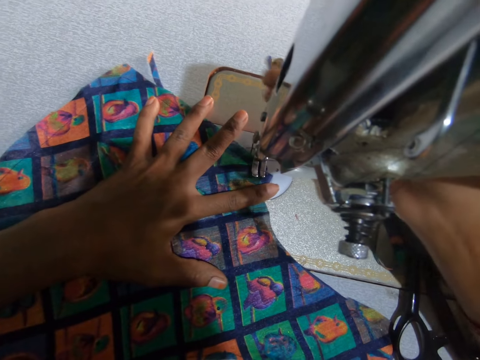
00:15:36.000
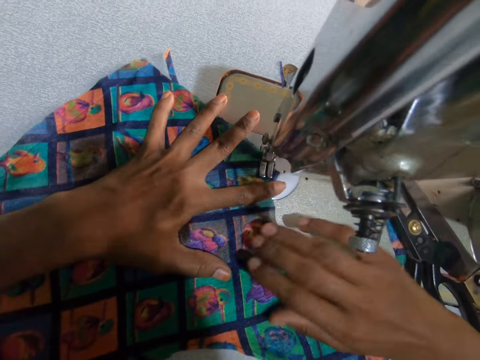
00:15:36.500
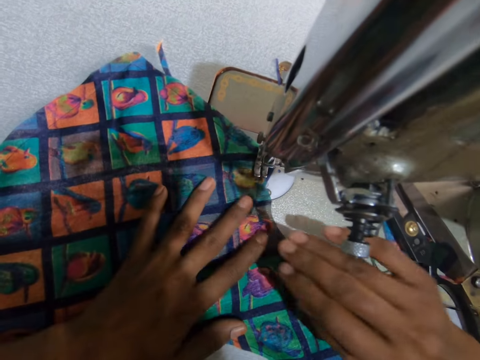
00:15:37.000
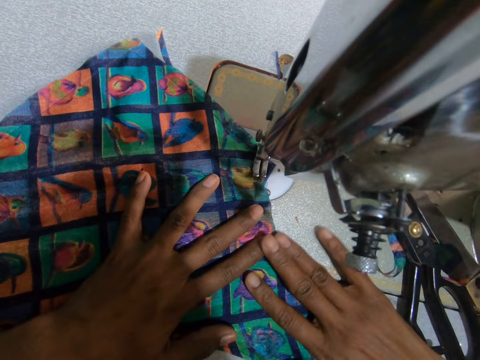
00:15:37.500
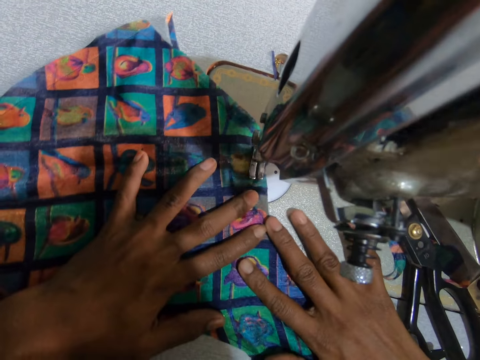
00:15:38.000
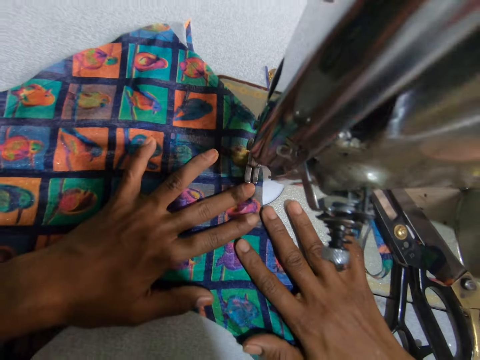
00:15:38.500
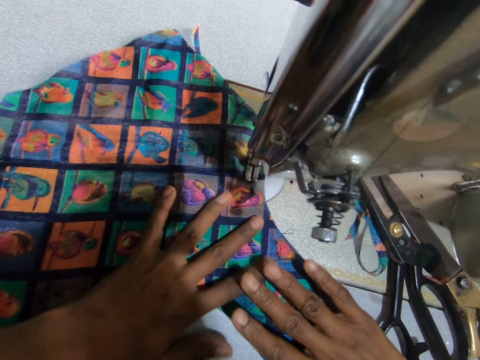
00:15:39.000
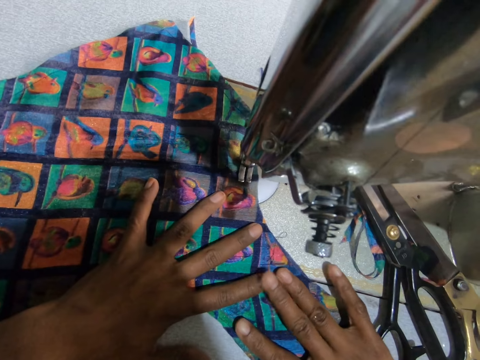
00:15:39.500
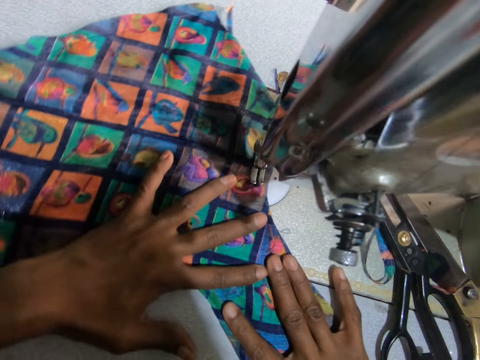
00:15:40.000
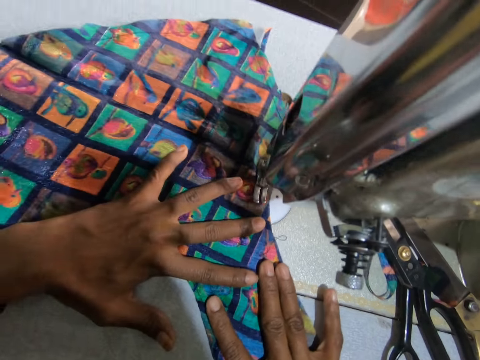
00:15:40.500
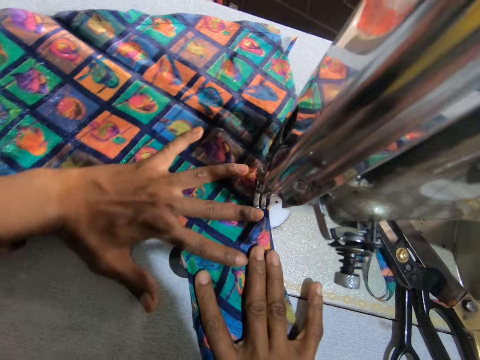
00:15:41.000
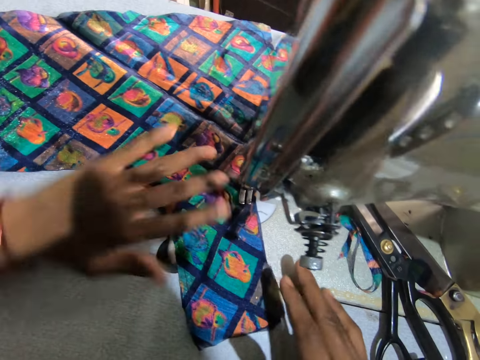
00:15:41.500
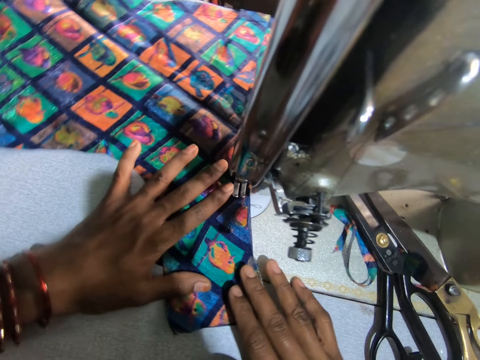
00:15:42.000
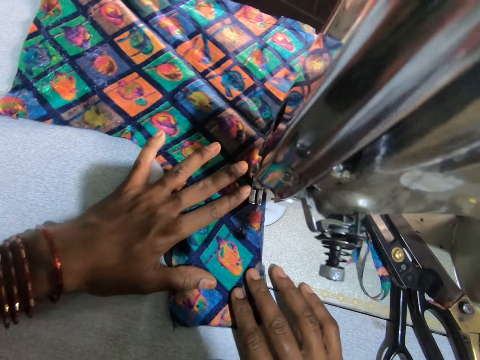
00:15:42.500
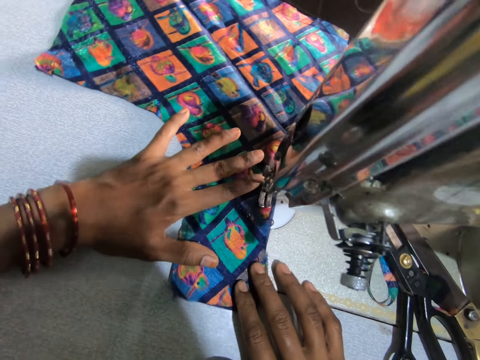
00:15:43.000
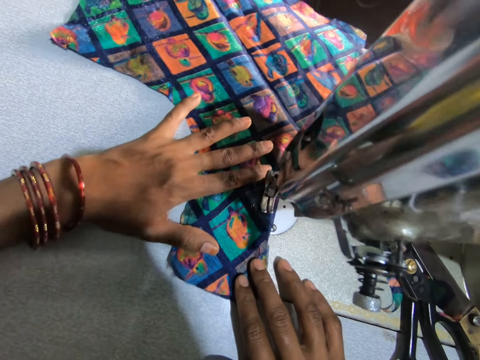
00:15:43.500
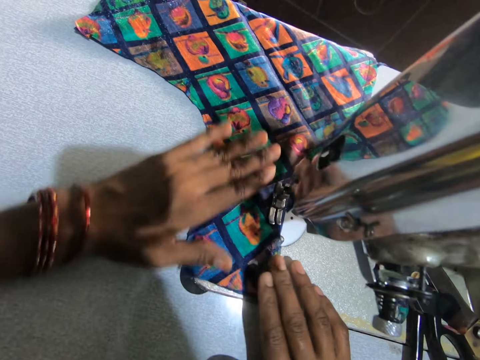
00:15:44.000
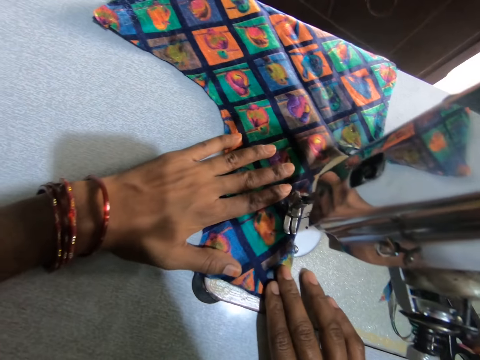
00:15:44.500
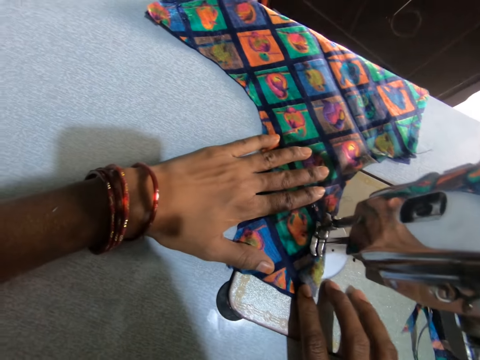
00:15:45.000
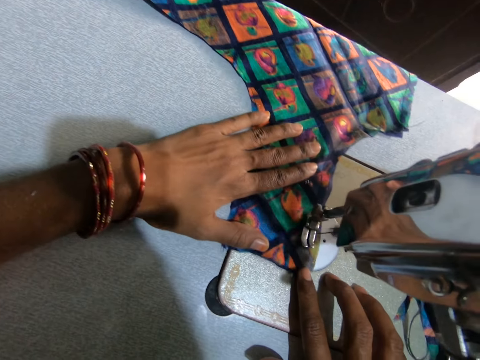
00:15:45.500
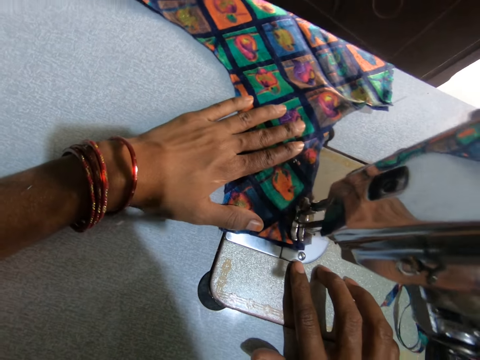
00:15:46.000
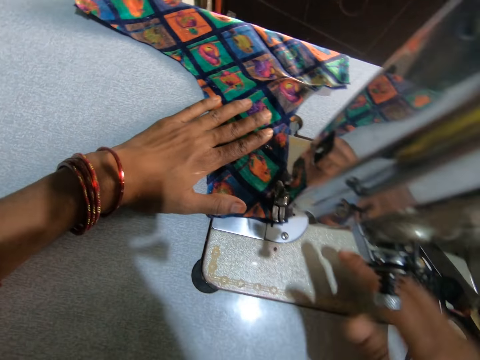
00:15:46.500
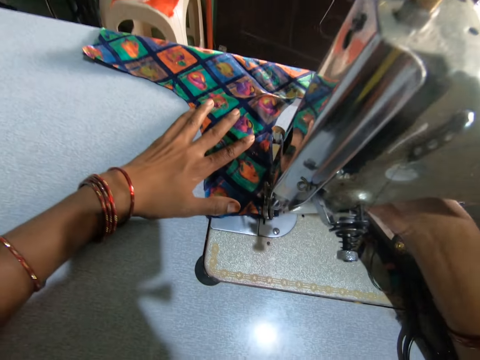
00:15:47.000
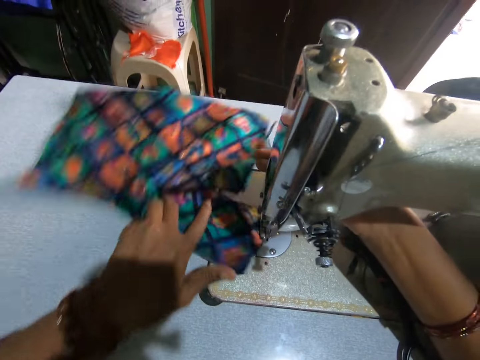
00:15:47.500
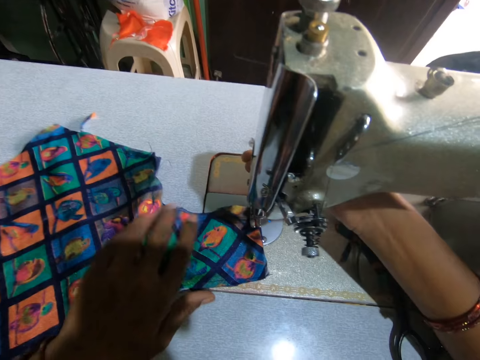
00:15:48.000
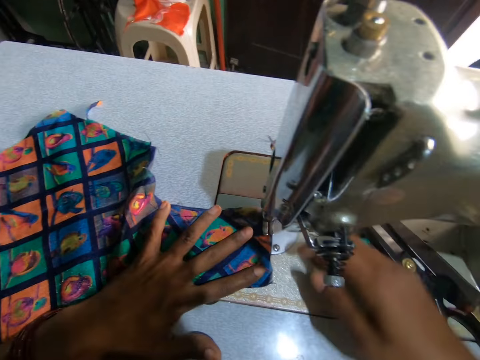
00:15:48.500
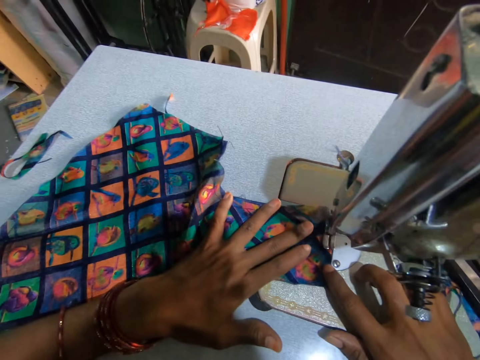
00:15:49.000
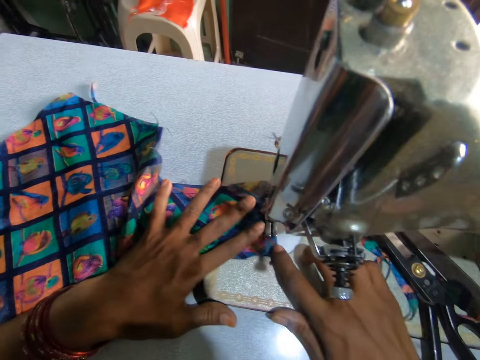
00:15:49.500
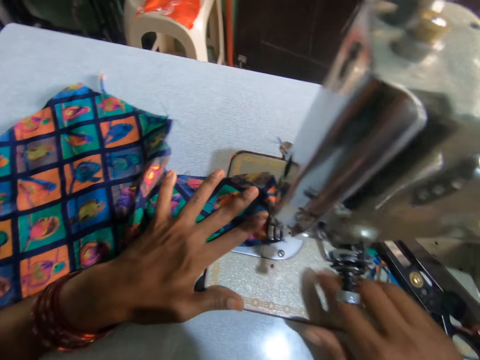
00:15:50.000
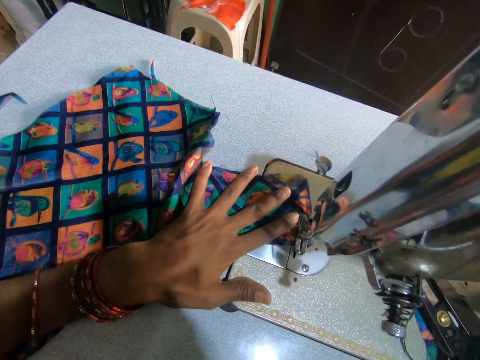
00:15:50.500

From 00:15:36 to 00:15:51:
The camera wearer sews a piece of cloth. They adjust the piece of cloth. They sew the piece of cloth. They adjust the piece of cloth. They sew the piece of cloth. They adjust the sewing machine. They position the needle on the fabric. They adjust the piece of cloth. They adjust the sewing machine. They sew the piece of cloth.

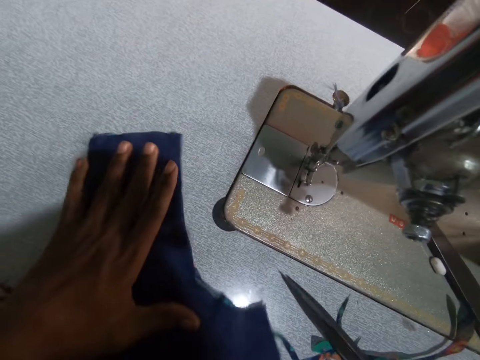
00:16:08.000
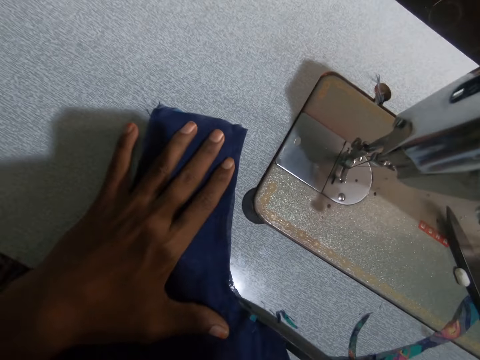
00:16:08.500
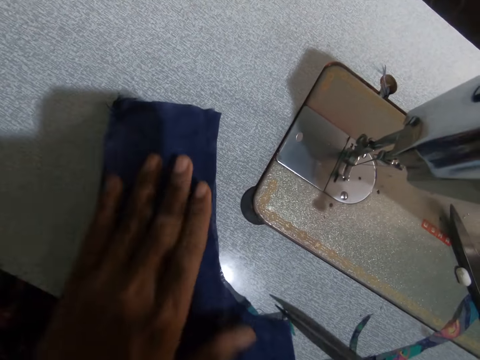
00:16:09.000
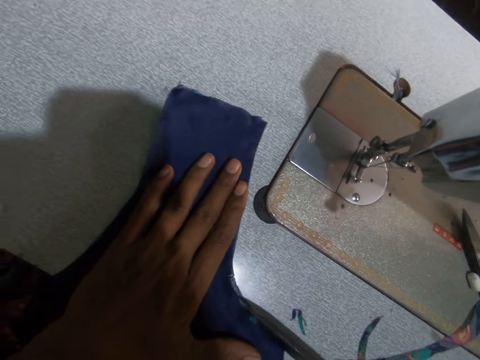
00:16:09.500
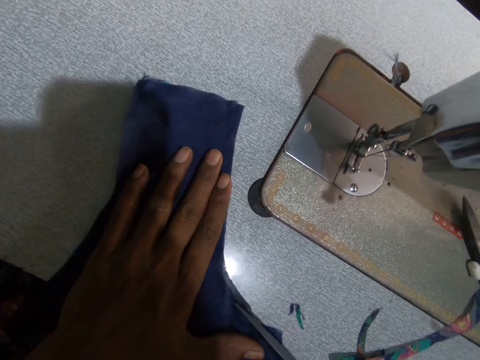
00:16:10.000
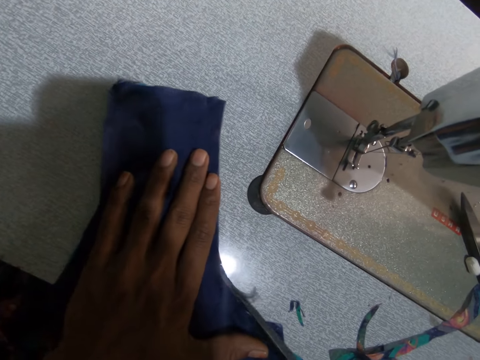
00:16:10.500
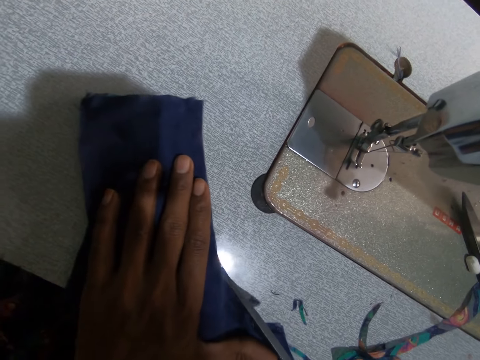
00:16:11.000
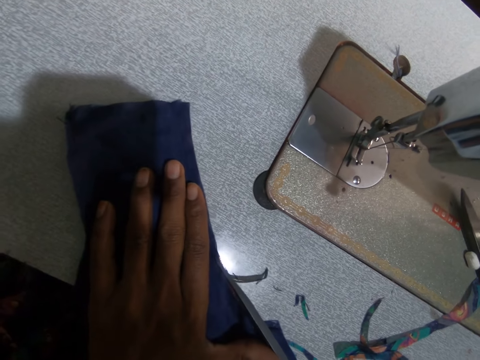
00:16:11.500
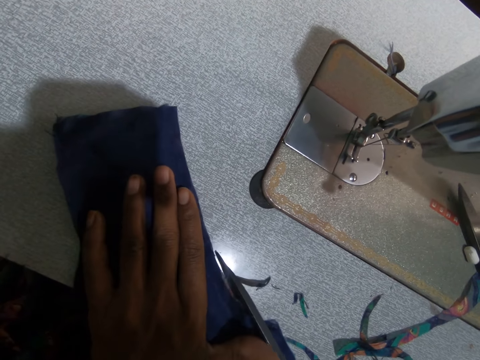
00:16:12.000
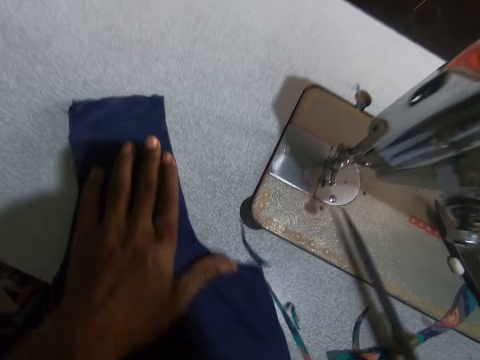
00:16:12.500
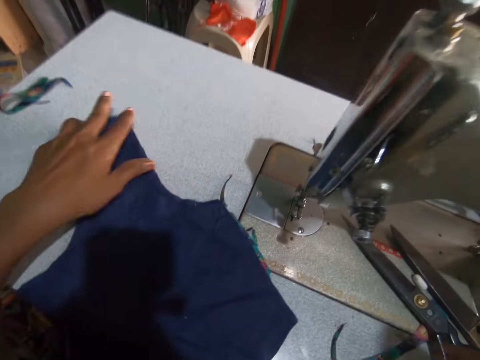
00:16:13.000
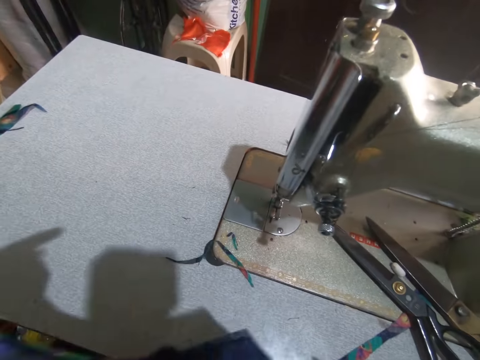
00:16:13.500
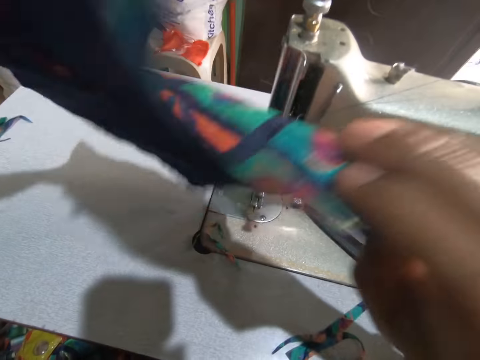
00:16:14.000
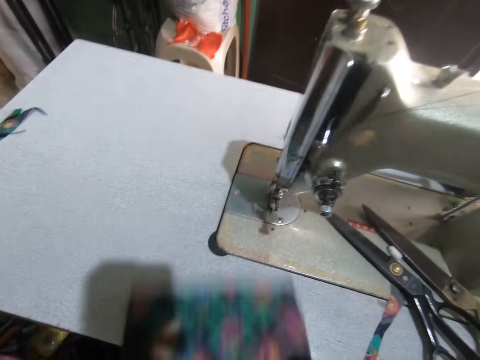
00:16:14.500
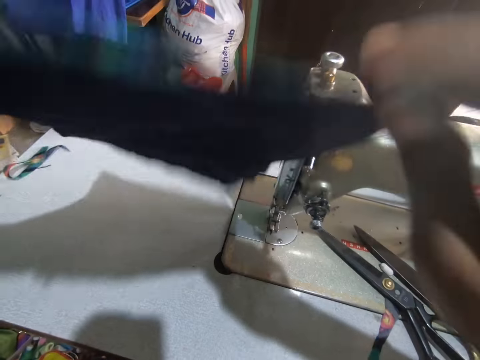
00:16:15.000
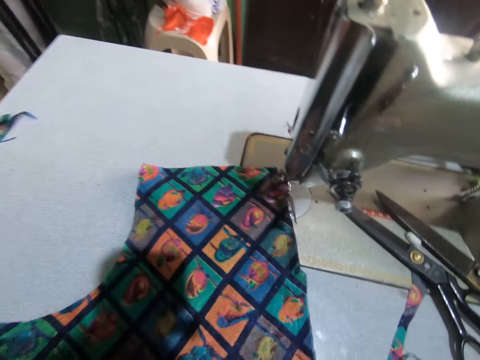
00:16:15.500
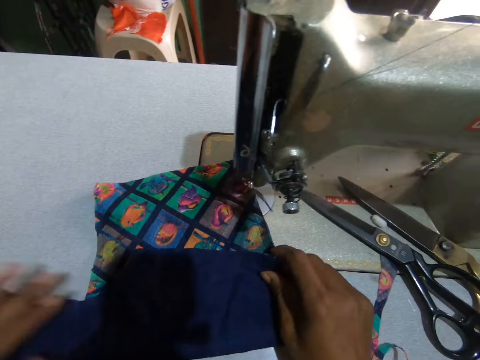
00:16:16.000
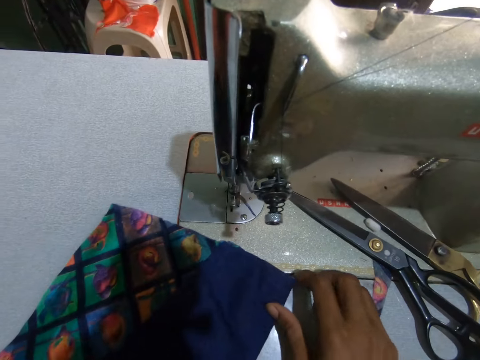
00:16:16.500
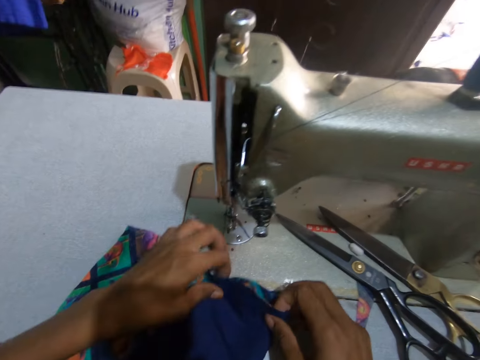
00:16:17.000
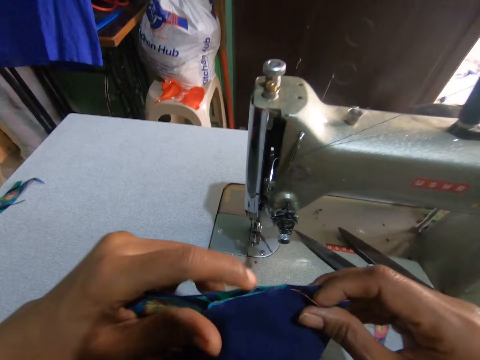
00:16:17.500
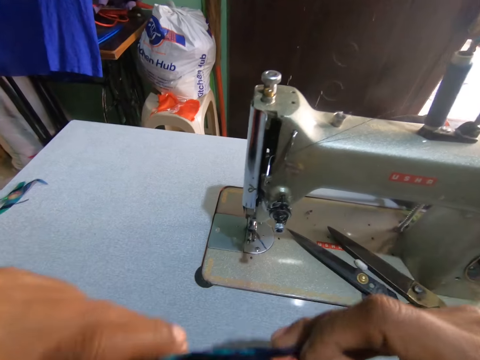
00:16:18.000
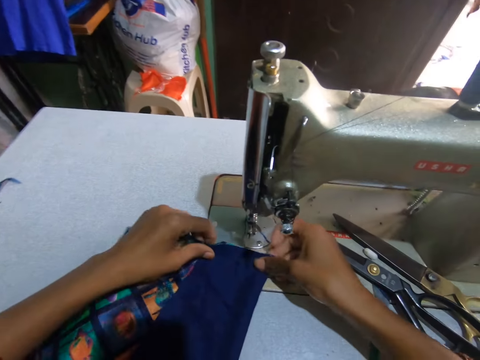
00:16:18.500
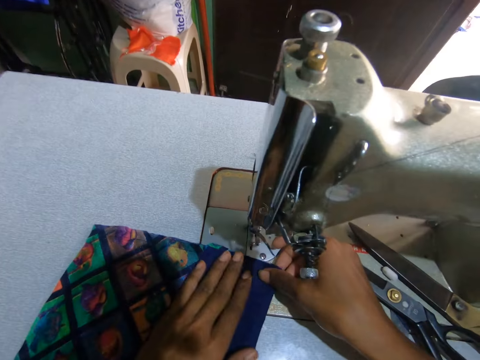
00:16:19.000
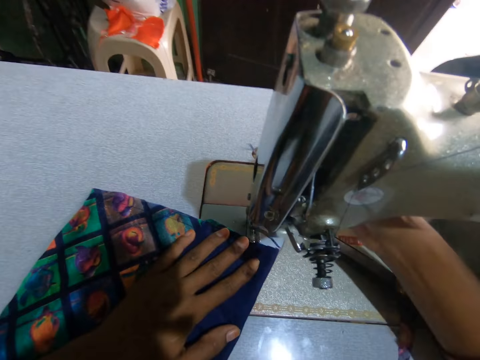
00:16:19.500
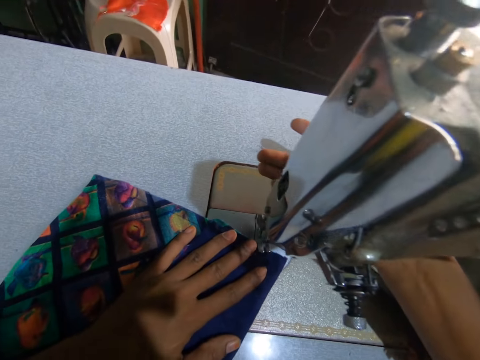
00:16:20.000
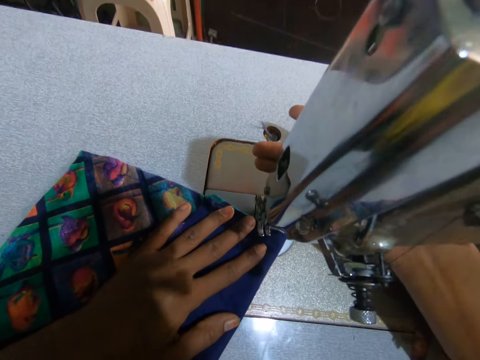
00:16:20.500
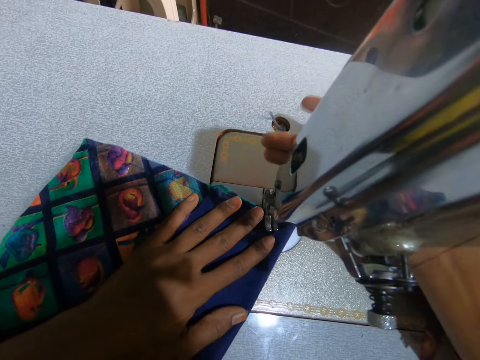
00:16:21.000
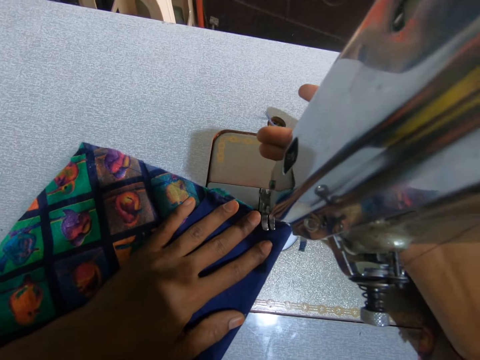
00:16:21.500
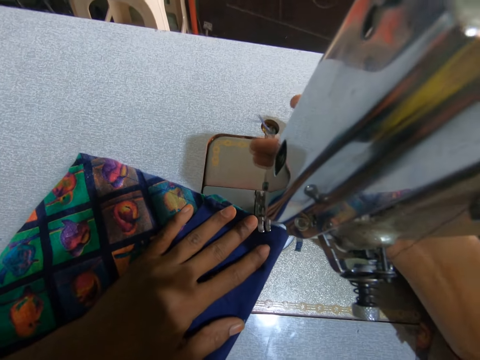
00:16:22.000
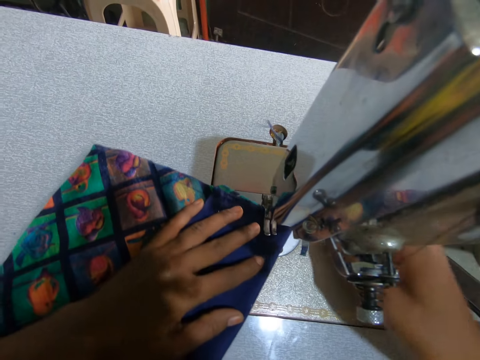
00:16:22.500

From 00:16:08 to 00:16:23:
The camera wearer trims the piece of cloth. They push the material, place the pair of scissors on the sewing machine, and pick up the piece of cloth. They turn the fabric on the table. They place the piece of cloth on the sewing machine, fold the piece of cloth, adjust the piece of cloth, lift the piece of cloth, and place the piece of cloth on the sewing machine. They move the fabric to the needle. They adjust the sewing machine. They position the needle on the fabric. They sew the piece of cloth.
